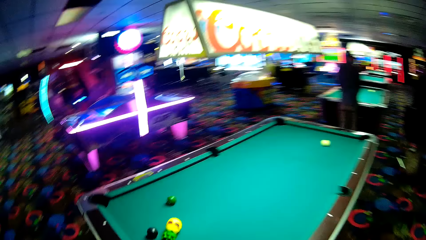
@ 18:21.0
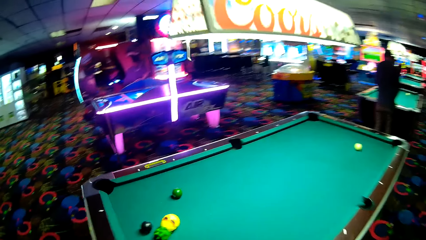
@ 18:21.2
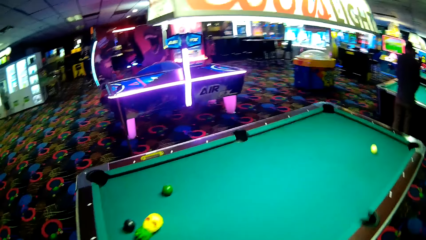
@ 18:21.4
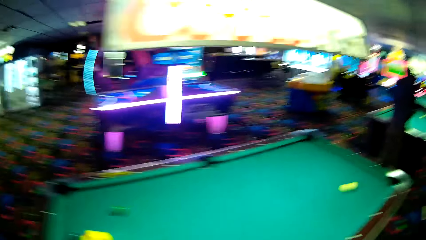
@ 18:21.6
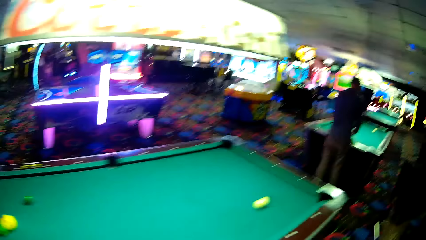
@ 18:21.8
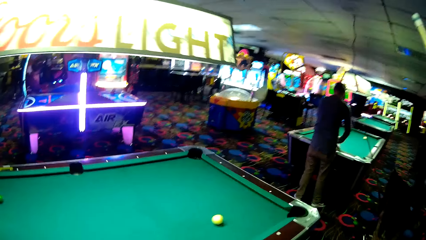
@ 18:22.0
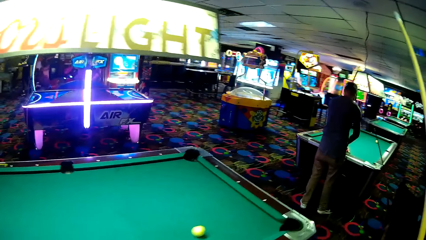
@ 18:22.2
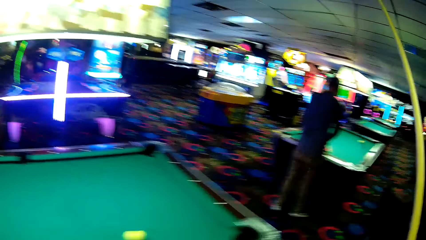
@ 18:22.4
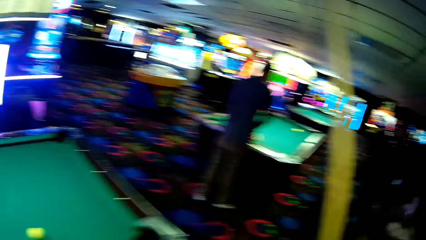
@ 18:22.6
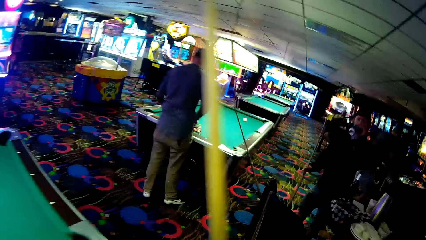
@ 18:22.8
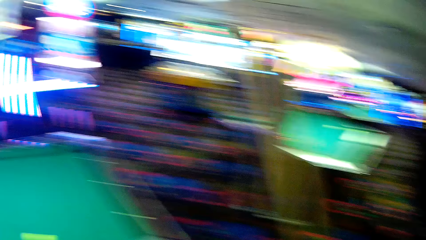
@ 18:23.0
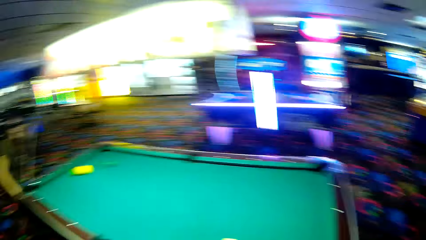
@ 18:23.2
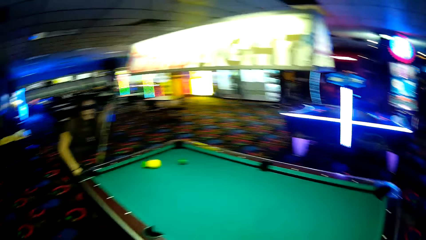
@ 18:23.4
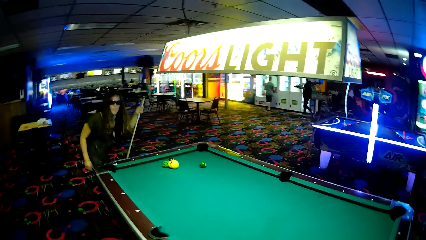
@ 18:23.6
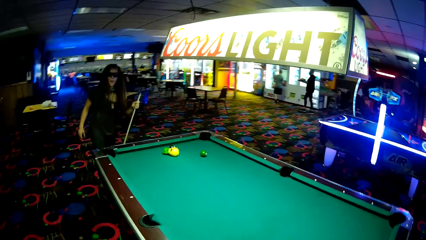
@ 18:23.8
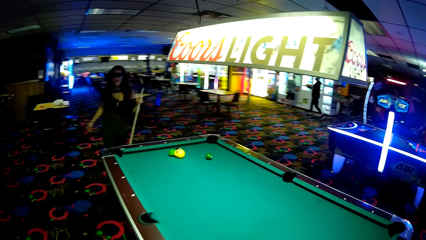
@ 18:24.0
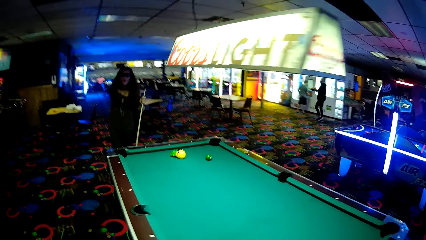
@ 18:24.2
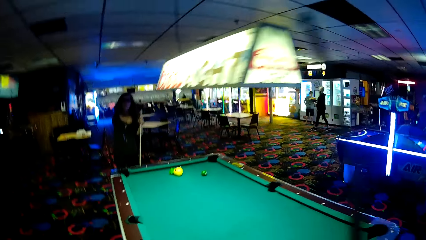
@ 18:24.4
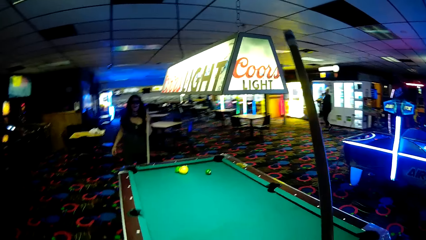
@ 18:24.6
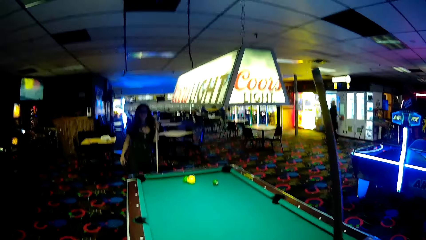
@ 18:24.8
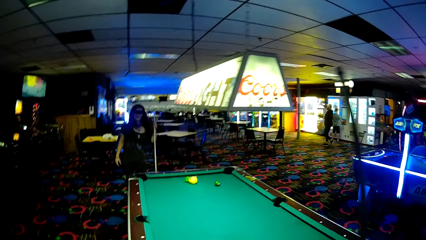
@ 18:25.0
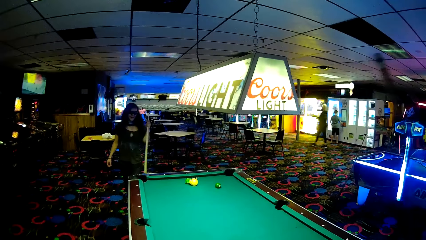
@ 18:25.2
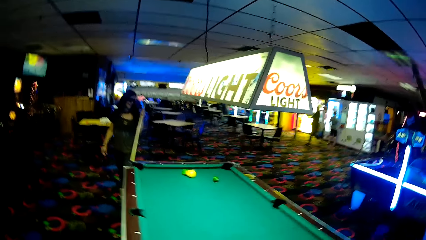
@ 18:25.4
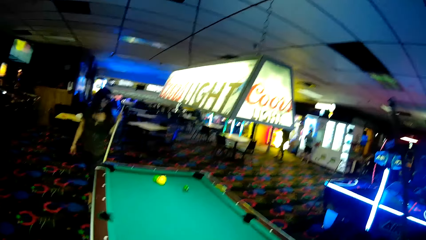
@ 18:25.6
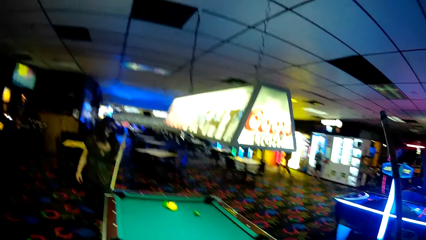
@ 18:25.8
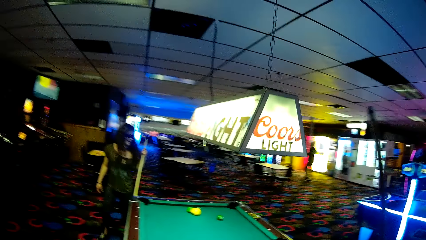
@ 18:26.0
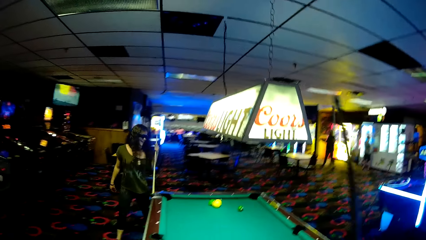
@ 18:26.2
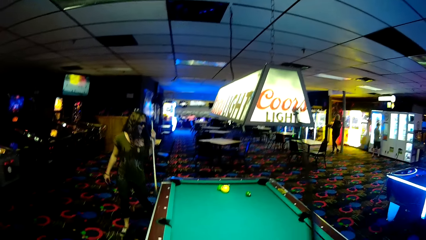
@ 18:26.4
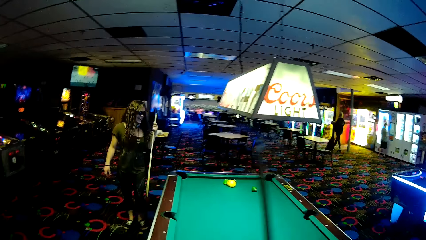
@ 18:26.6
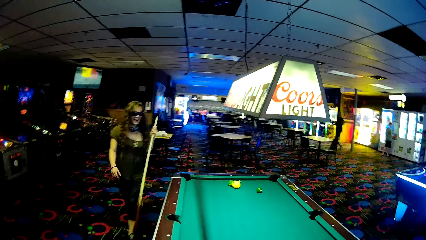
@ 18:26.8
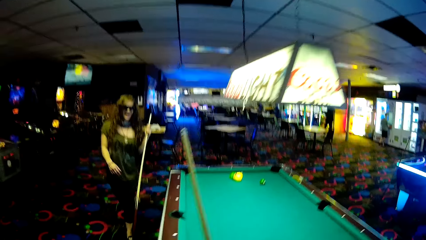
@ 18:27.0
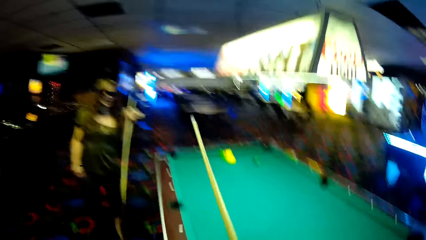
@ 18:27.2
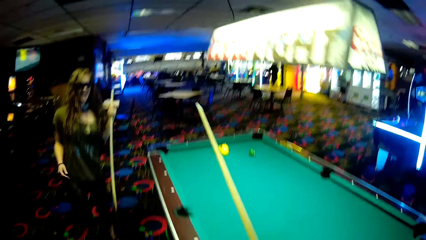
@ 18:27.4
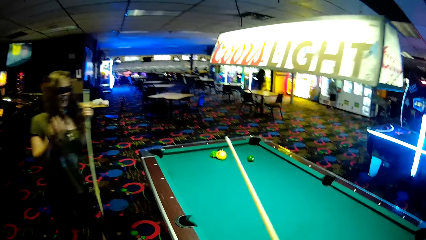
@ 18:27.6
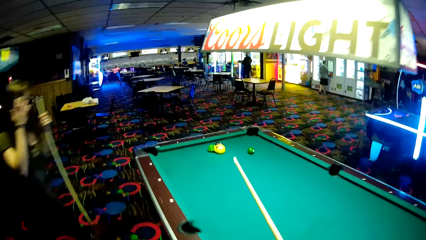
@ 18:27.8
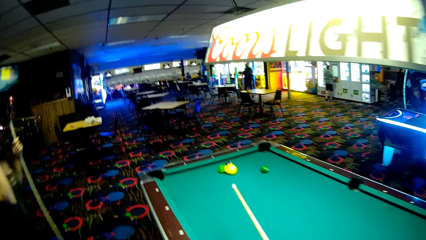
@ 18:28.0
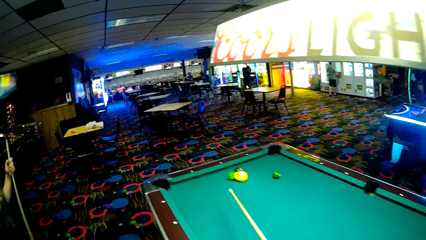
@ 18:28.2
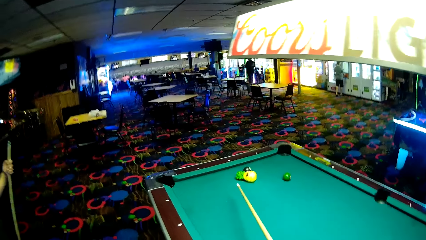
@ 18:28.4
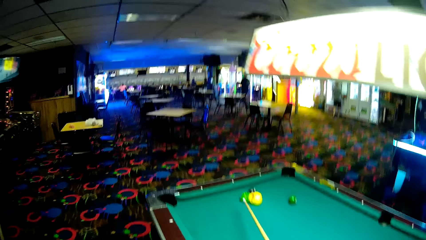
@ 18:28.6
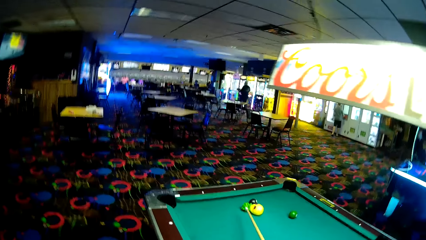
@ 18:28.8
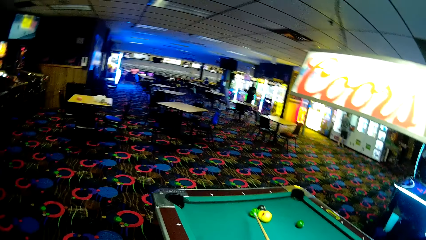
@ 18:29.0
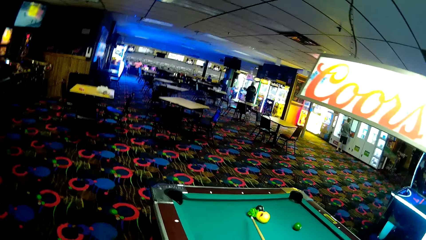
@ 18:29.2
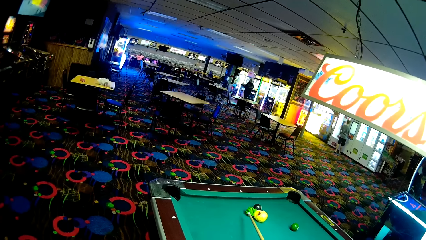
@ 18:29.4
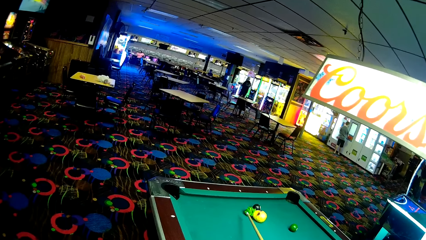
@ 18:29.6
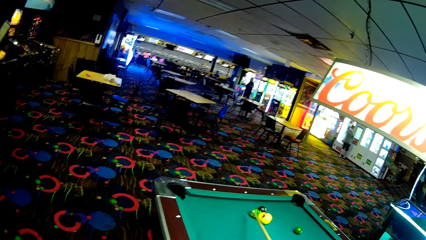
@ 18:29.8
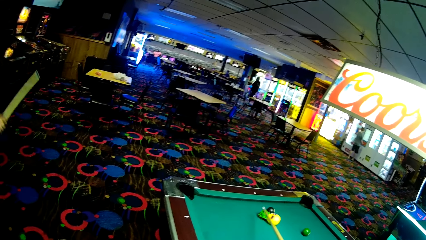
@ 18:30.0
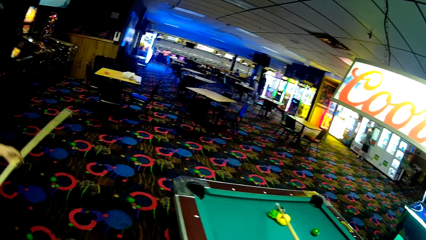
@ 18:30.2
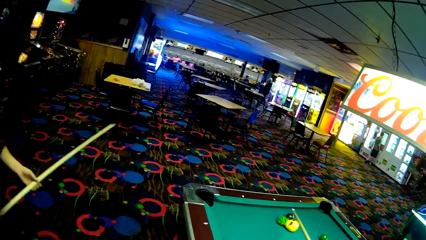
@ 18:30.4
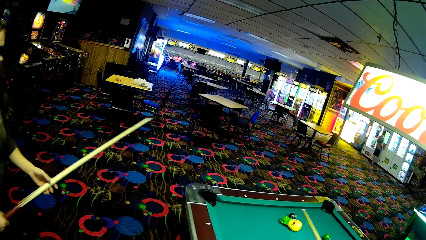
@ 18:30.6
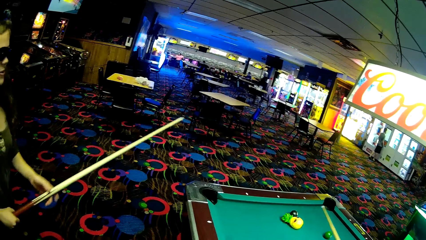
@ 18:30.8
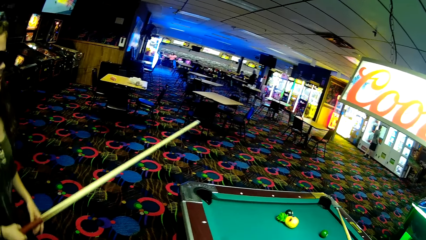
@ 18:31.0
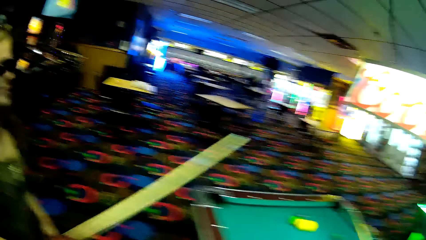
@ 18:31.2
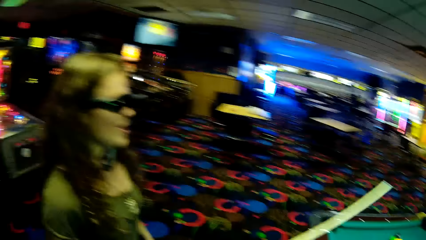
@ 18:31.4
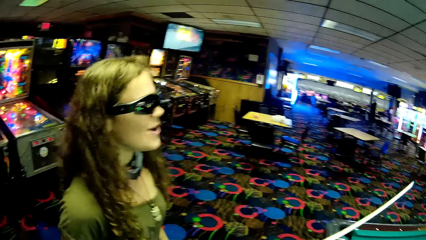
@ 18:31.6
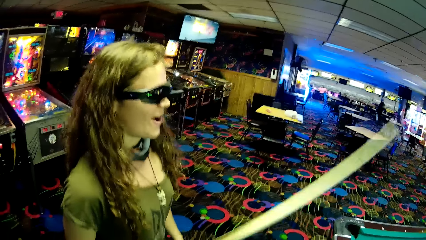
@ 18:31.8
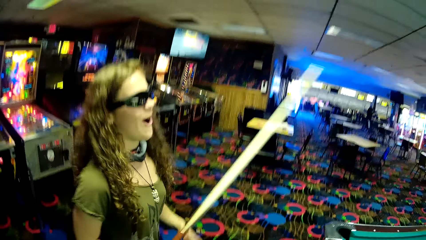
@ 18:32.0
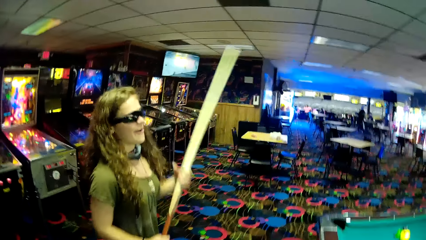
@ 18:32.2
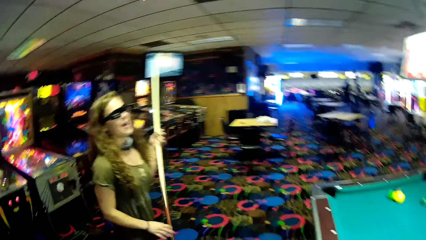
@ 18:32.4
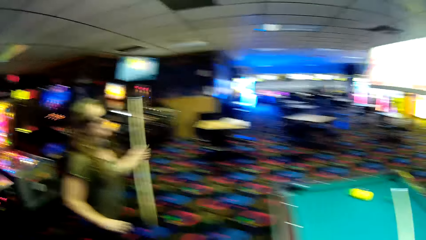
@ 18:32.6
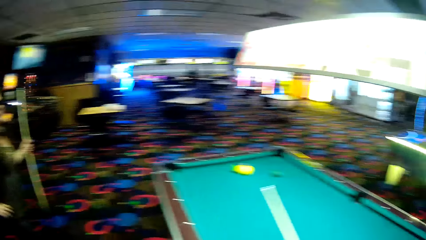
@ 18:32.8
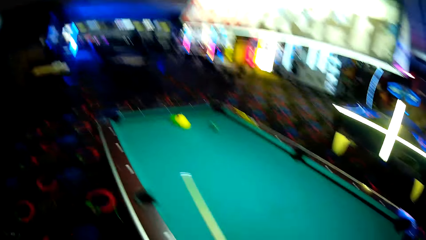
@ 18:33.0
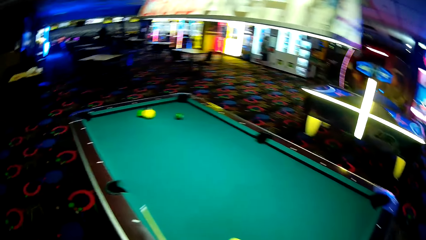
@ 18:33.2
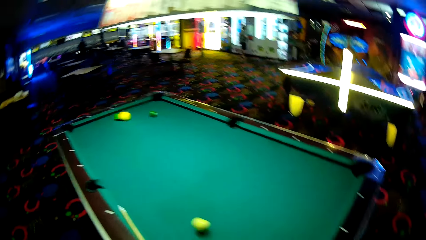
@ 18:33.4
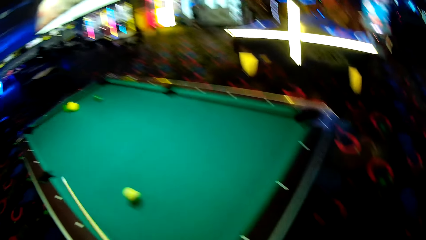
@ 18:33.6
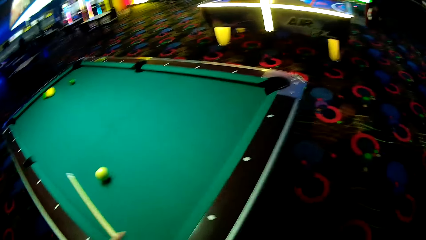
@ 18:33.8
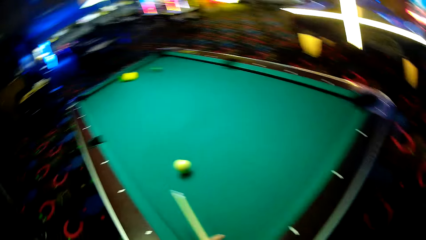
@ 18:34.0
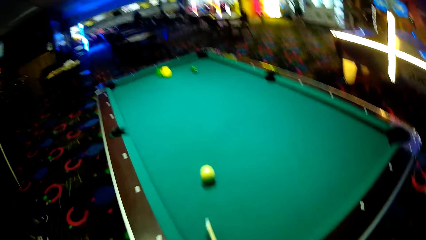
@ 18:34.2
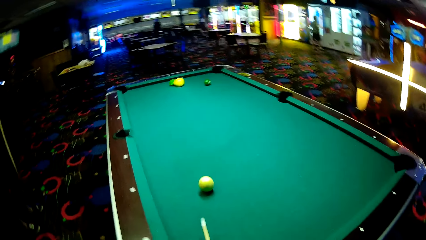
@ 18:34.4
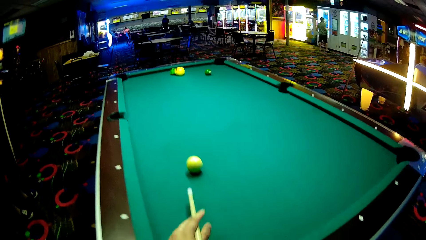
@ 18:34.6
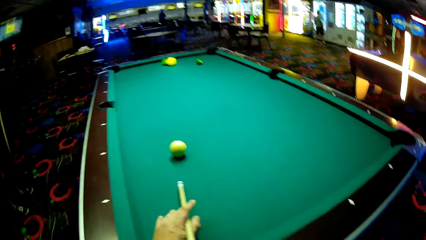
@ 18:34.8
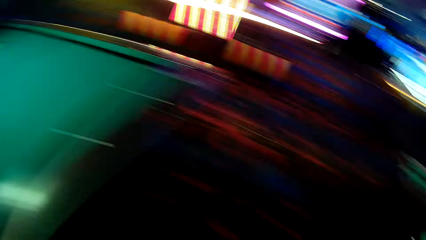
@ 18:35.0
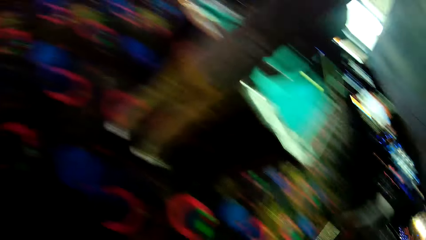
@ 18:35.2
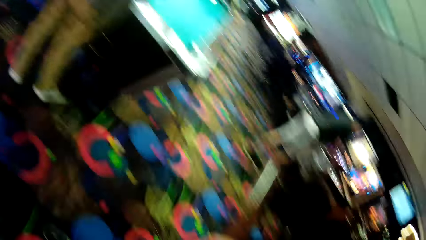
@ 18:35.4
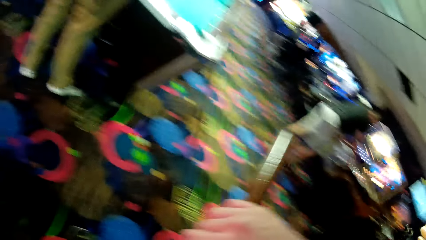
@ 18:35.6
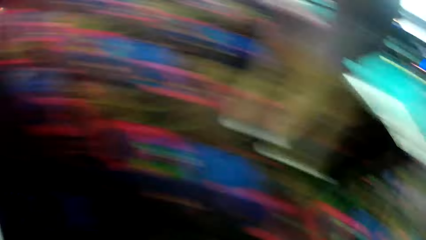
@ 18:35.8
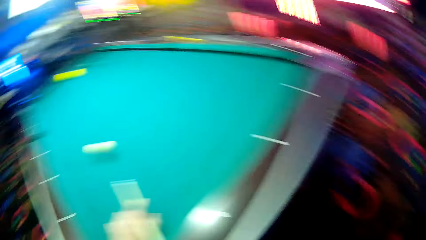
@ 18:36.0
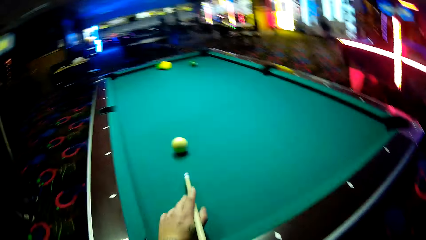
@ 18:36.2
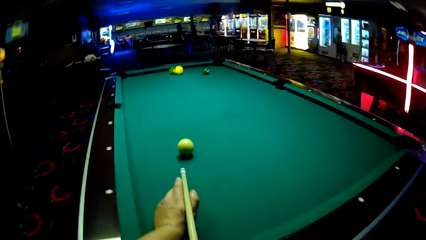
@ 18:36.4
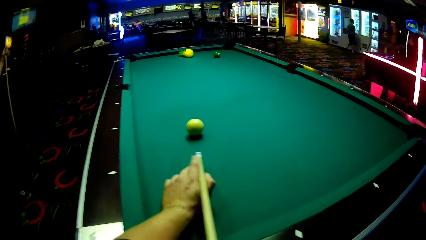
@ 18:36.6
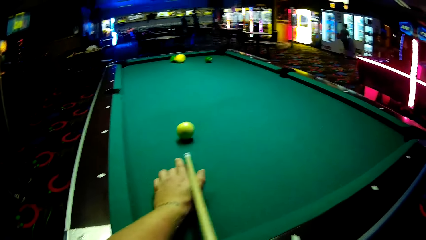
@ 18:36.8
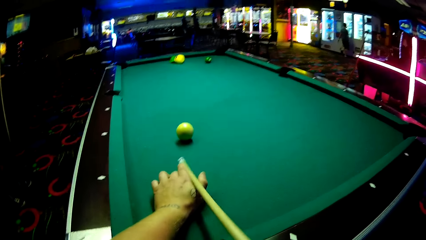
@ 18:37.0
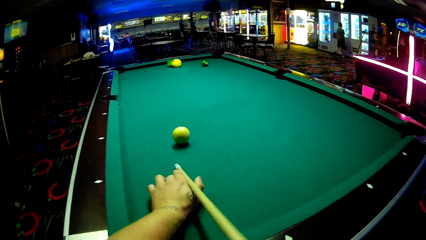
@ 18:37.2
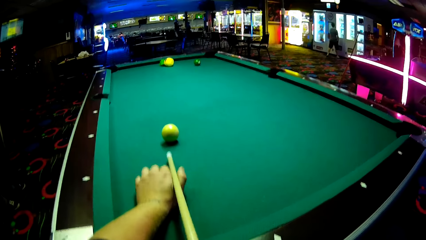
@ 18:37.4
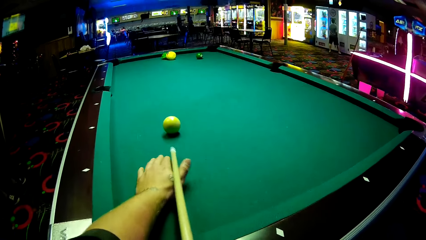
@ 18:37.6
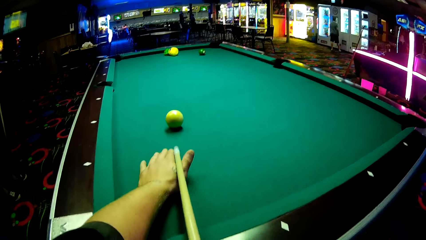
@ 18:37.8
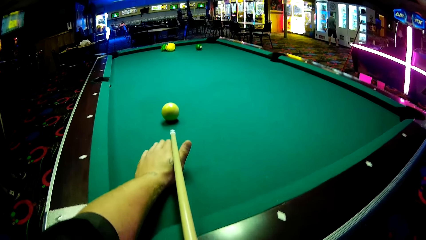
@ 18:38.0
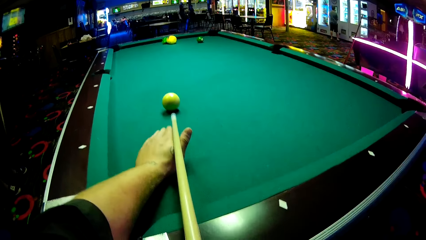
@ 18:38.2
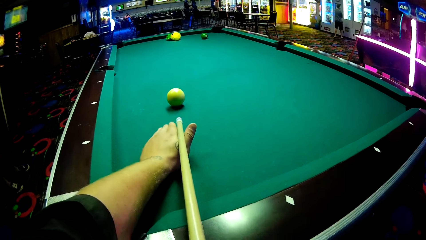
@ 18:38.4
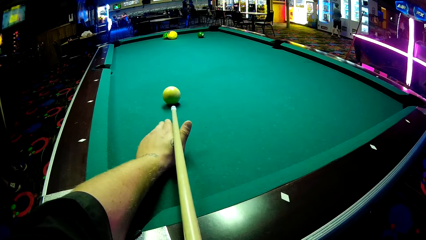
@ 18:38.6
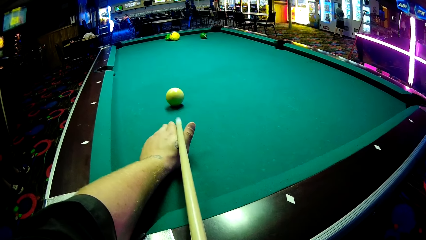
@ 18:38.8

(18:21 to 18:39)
A lady moves around a casino. The camera wearer walks around the casino. A man walks around the casino. The lady moves around the casino. The camera wearer holds a pool stick. The lady walks around the casino. The camera wearer points at a ball on a pool table. The lady holds a pool stick and nods her head. The camera wearer looks around the casino. They play a pool table game and put the pool stick on the pool table. Another man walks around the casino. The camera wearer adjusts the pool stick on the pool table and pushes the ball on the pool table.
